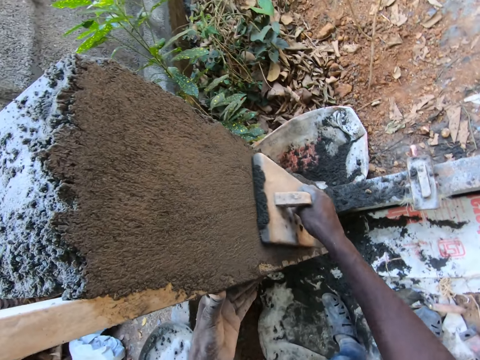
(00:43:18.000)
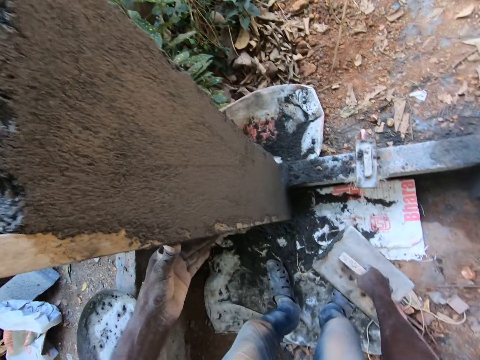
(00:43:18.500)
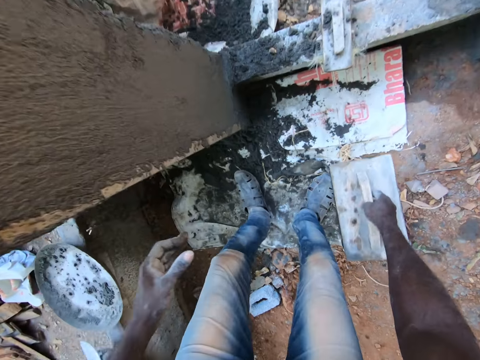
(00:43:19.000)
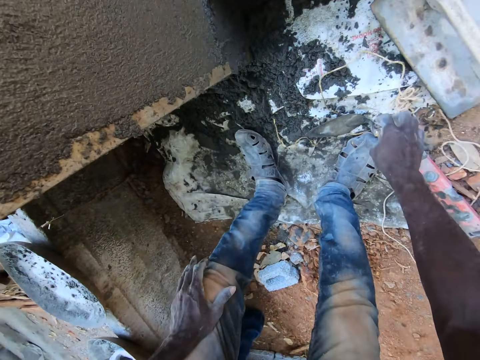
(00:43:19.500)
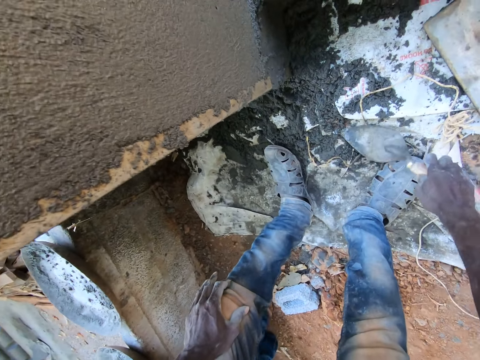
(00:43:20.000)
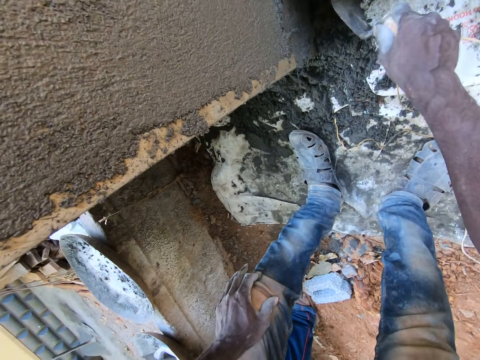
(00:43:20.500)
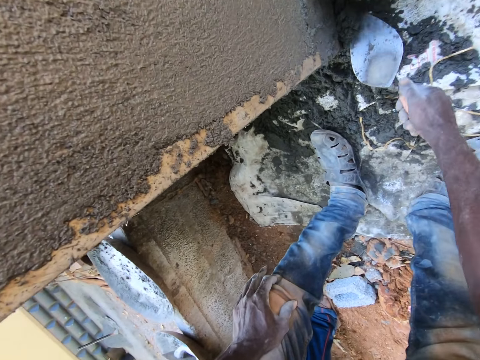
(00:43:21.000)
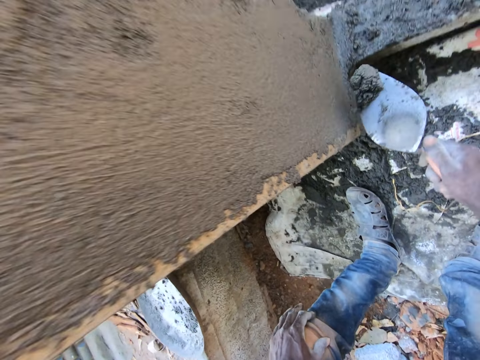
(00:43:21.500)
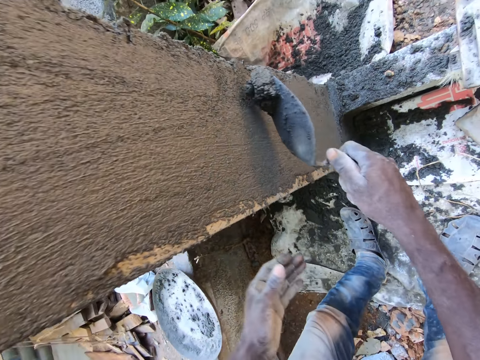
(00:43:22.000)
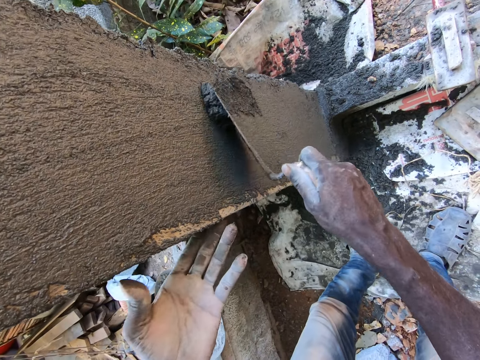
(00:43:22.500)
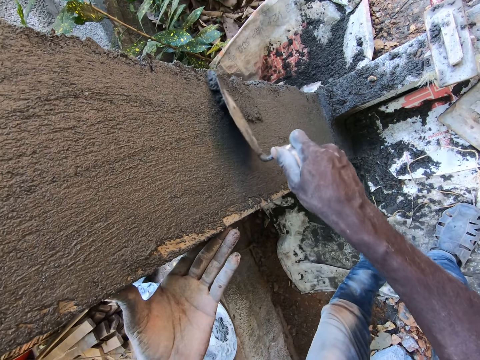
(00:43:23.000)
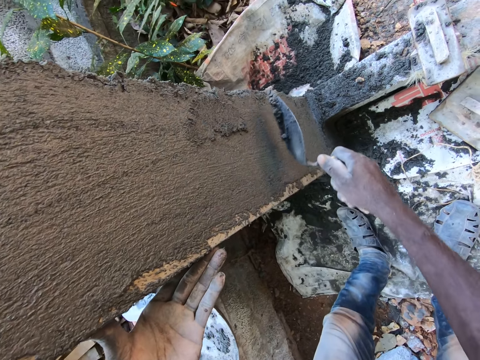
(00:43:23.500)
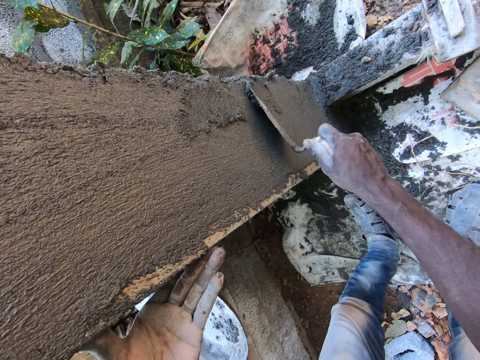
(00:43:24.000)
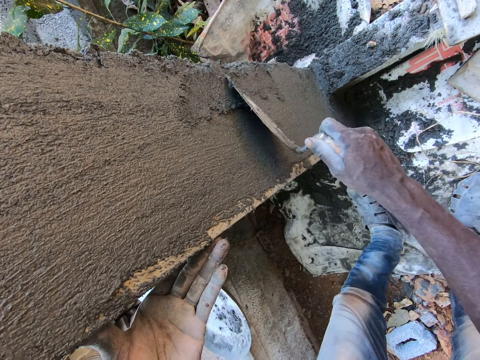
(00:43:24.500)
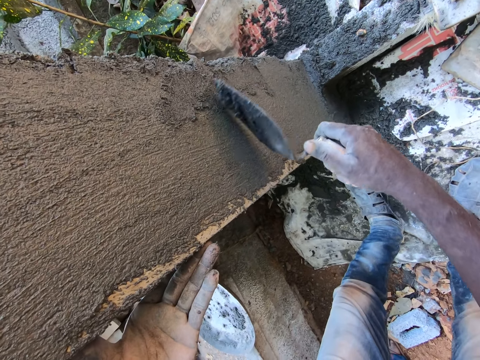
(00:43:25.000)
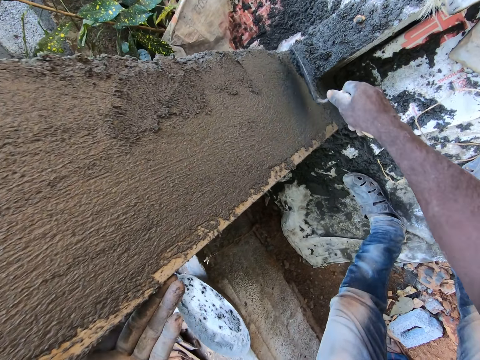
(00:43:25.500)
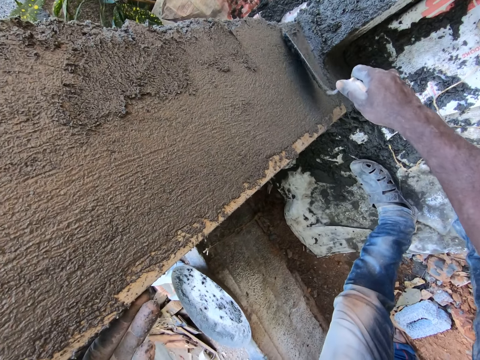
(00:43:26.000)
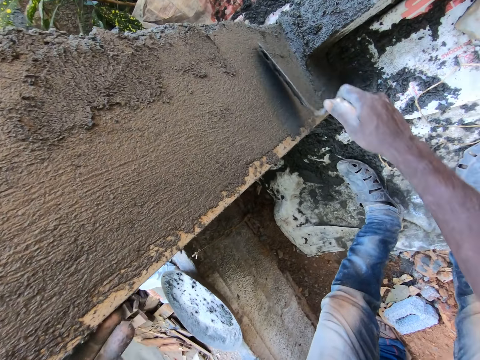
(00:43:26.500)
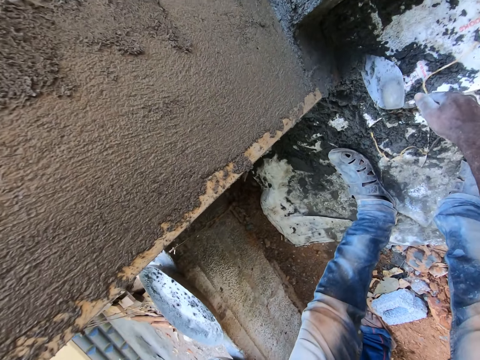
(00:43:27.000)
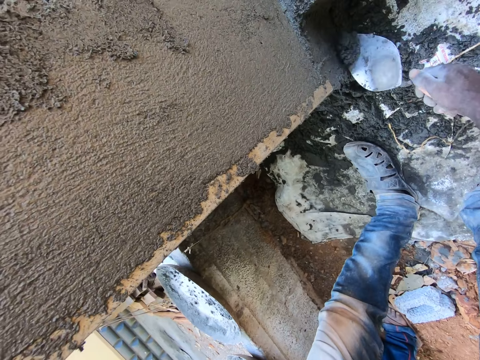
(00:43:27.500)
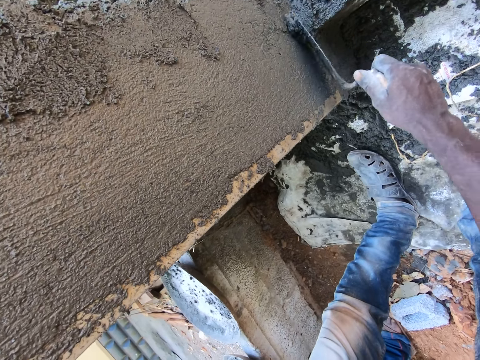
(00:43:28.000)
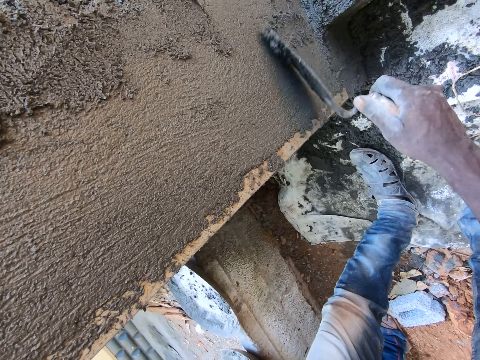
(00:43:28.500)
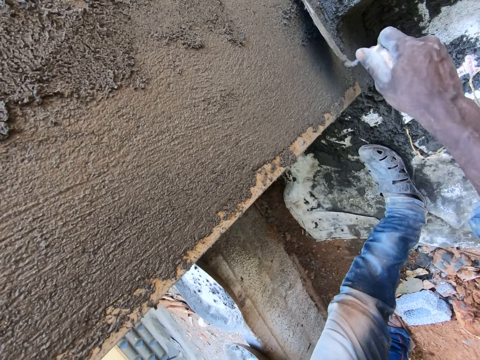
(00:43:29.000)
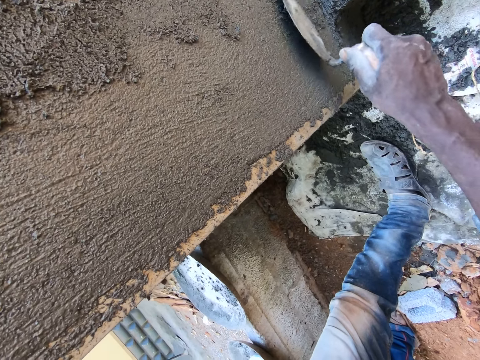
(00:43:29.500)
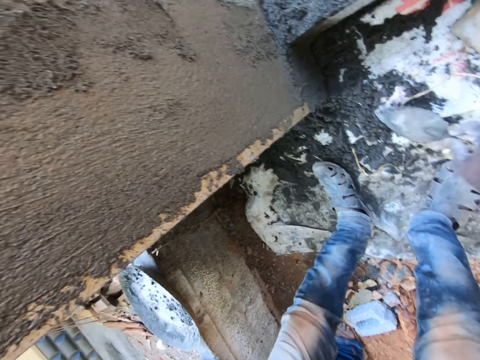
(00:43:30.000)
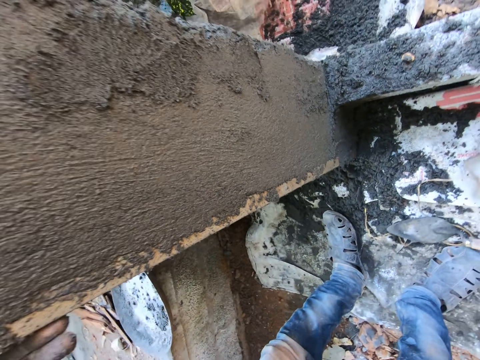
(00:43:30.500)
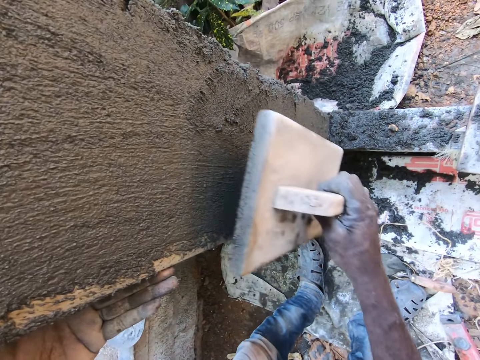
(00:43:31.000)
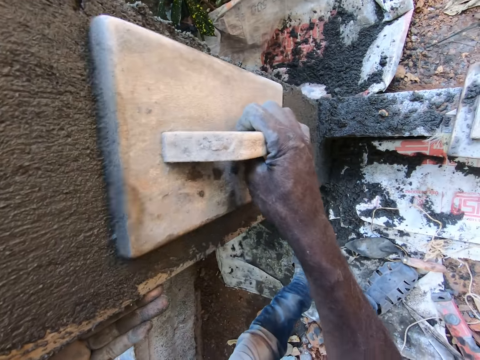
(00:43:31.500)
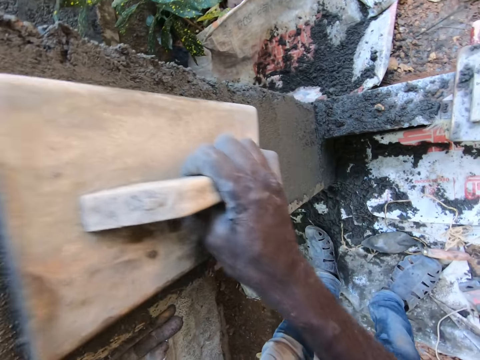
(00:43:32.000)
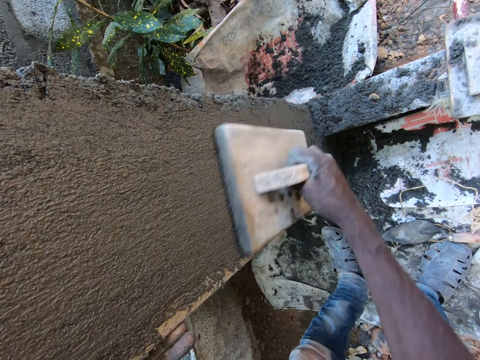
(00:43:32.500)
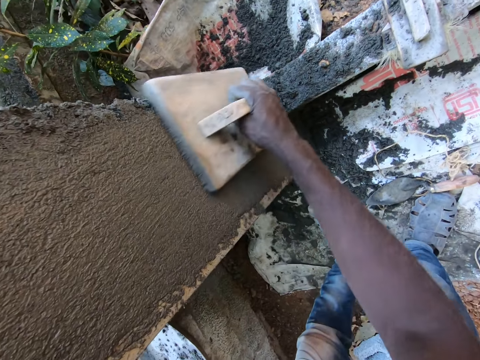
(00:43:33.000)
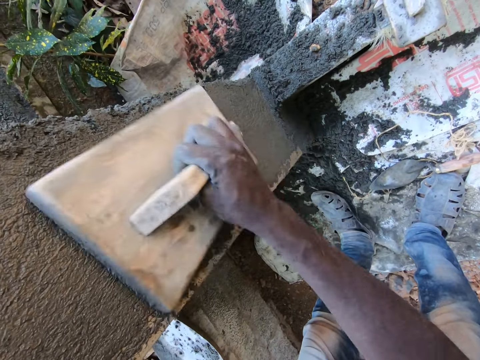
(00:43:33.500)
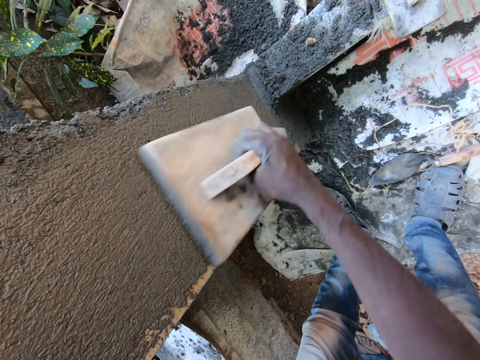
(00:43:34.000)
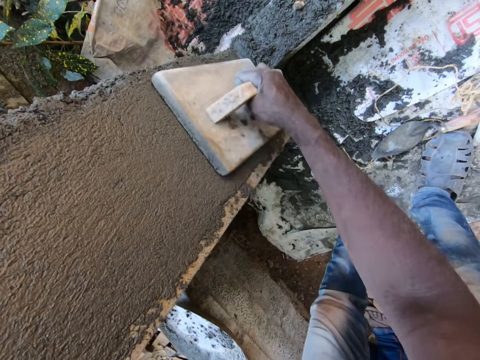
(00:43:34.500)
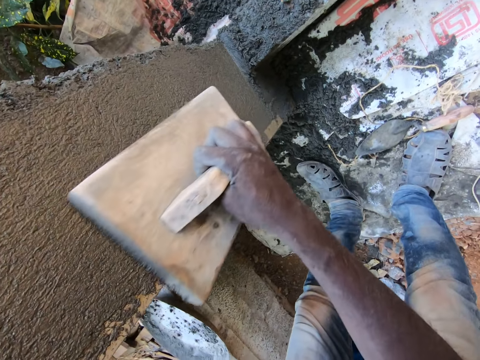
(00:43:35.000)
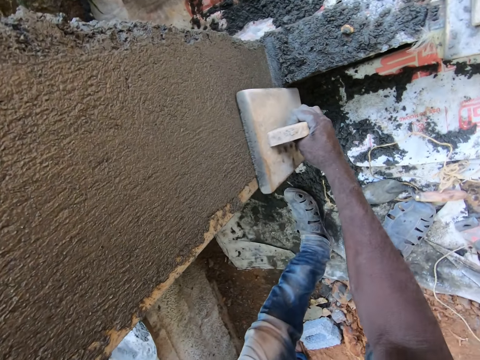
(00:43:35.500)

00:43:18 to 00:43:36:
The camera wearer drops the wooden float on the floor with his right hand. He picks the hand trowel from the floor with his right hand. He pulls the cement with the trowel. He packs mortar from the floor with the hand trowel in his right hand. He plasters the wall with the mortar with the hand trowel in his right hand. He packs mortar from the floor with the hand trowel in his right hand. He plasters the wall with the mortar with the hand trowel in his right hand. He drops the hand trowel on the floor with his right hand. He picks the float. He plasters the wall with the wooden float with his right hand.

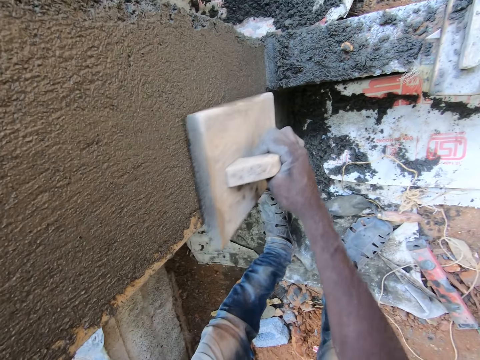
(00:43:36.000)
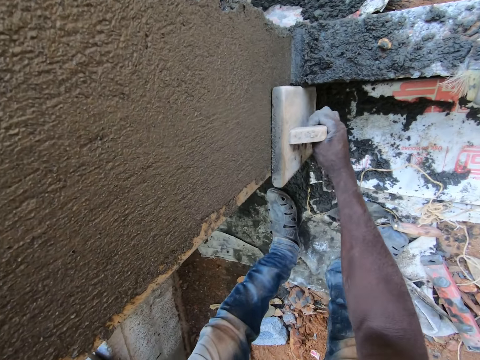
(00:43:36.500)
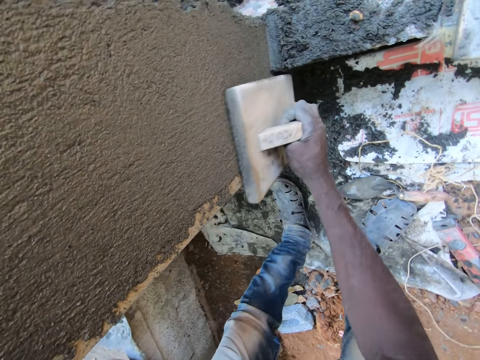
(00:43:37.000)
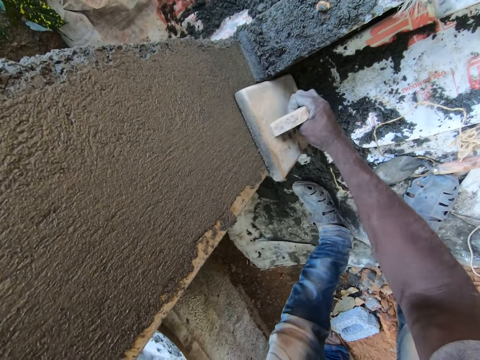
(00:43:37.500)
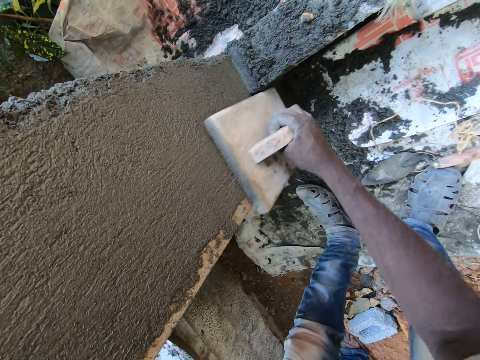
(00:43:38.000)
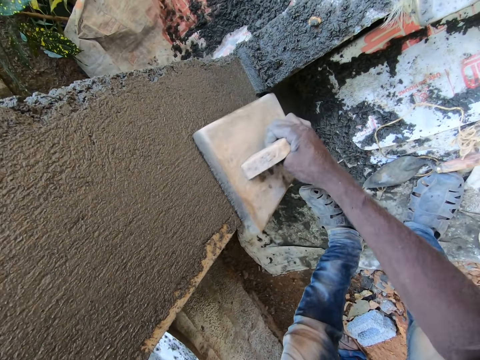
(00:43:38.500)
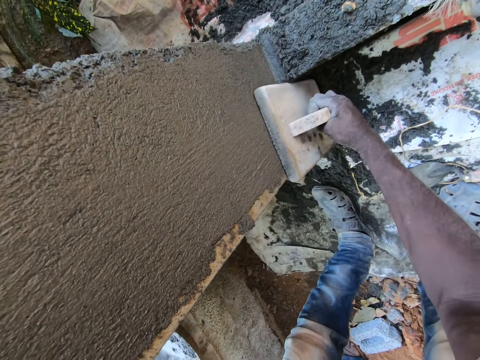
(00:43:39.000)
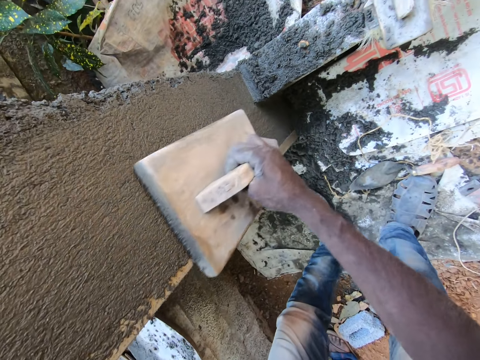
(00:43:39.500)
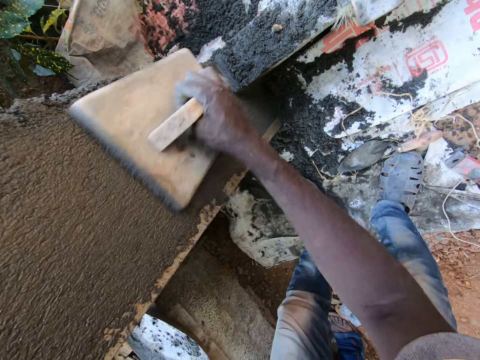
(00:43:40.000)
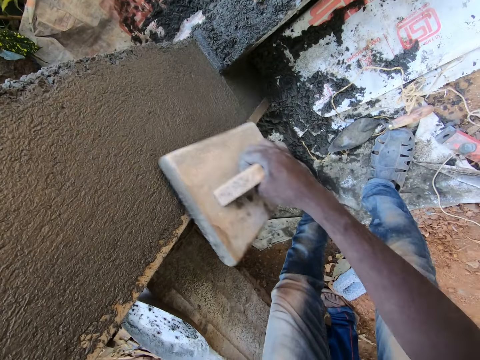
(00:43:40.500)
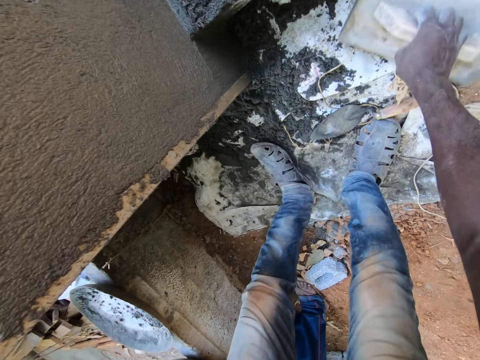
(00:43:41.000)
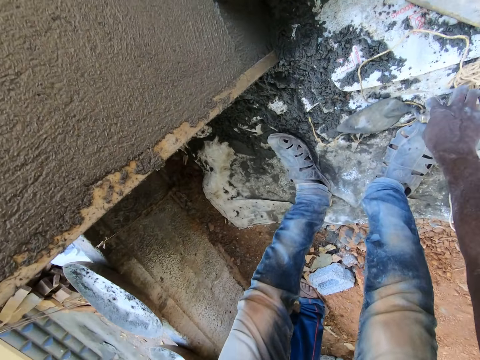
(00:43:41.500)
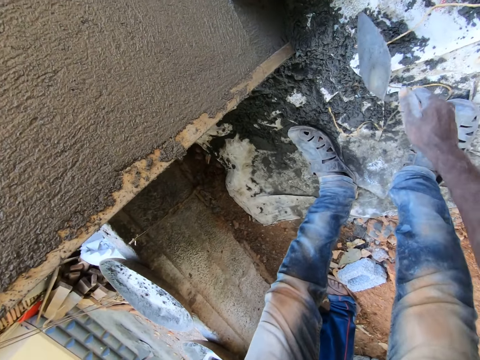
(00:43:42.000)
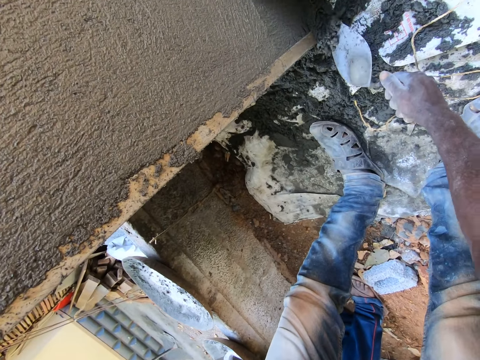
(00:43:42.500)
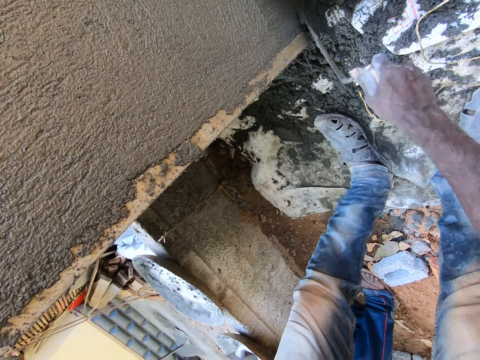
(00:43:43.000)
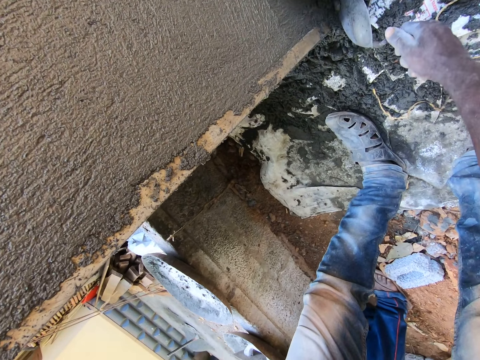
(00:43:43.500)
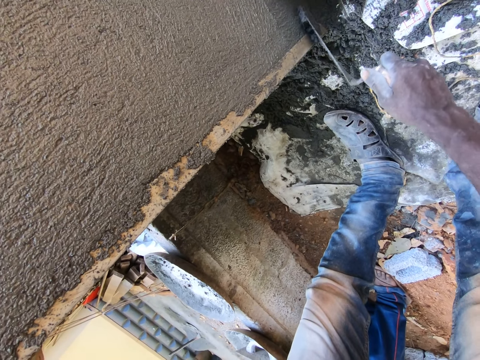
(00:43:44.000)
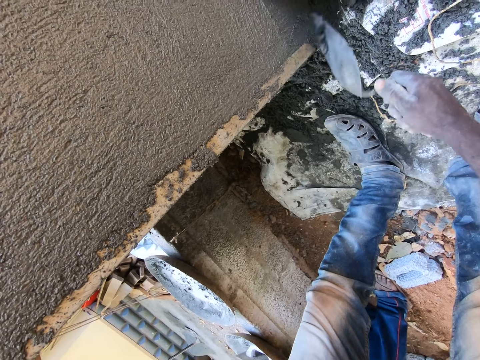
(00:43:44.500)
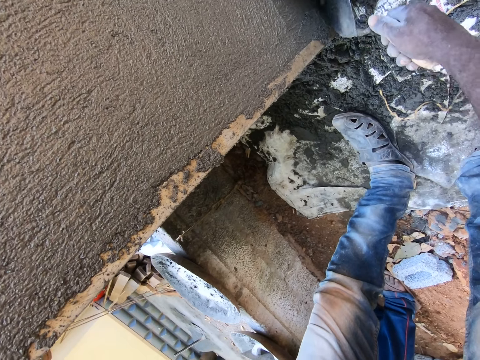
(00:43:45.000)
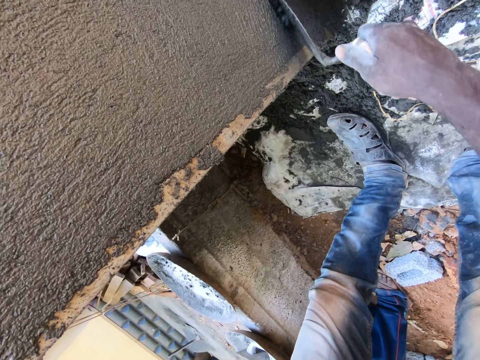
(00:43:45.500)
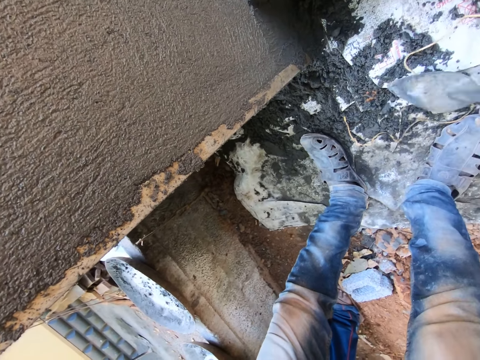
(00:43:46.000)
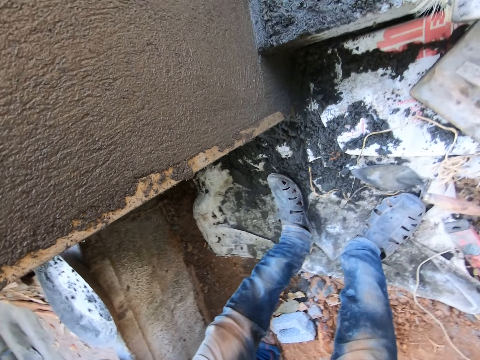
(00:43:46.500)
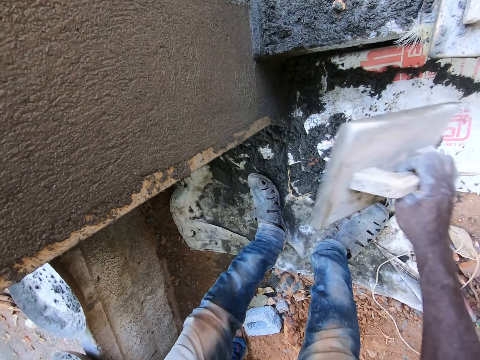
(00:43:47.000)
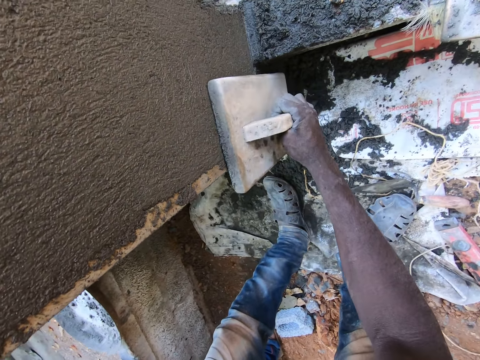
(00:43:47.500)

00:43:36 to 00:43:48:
The camera wearer drops the wooden float on the floor with his right hand. He picks the hand trowel from the floor with his right hand. He packs mortar from the floor with the hand trowel in his right hand. He plasters the wall with the mortar with the hand trowel in his right hand. He drops the hand trowel on the floor with his right hand. He picks the wooden float from the floor with his right hand. He plasters the wall with the wooden float in his right hand.
